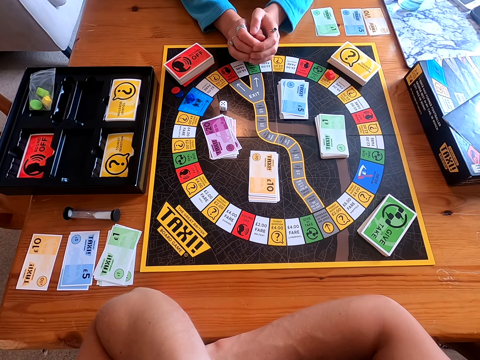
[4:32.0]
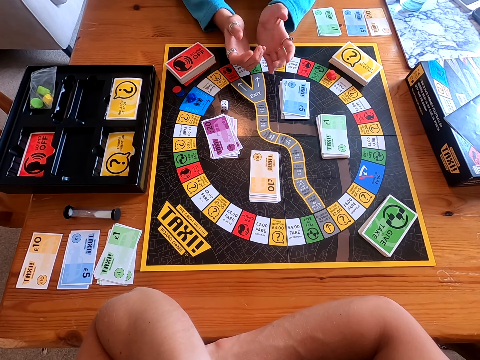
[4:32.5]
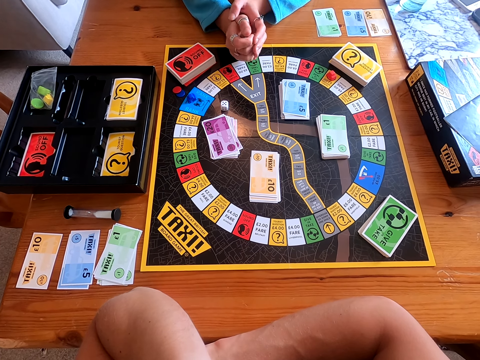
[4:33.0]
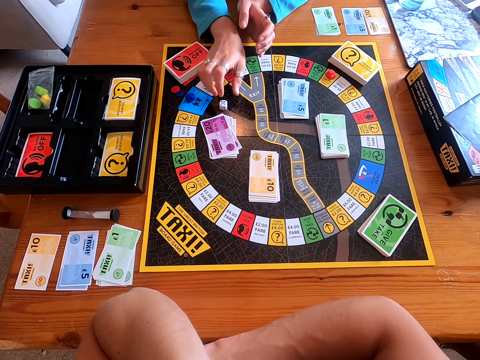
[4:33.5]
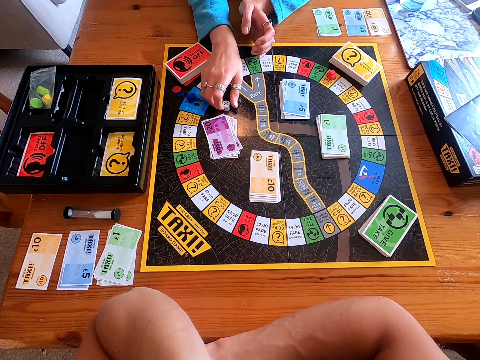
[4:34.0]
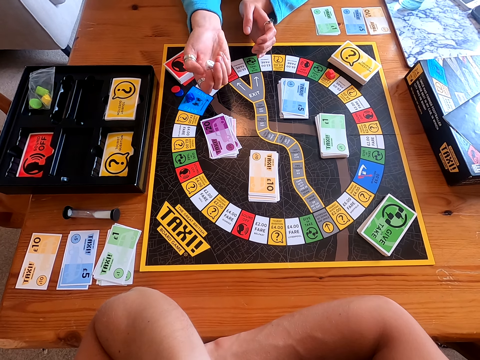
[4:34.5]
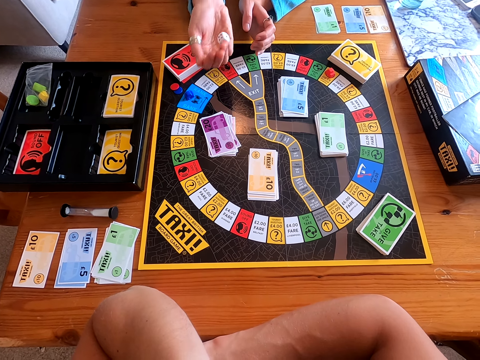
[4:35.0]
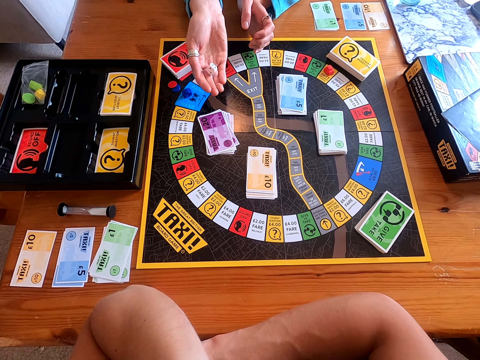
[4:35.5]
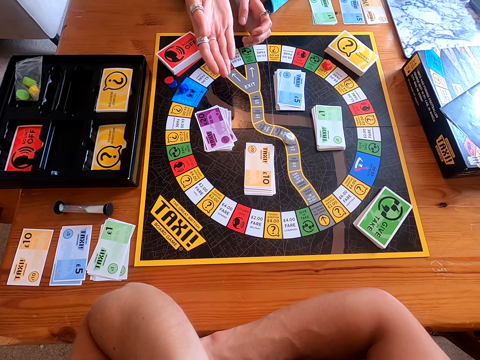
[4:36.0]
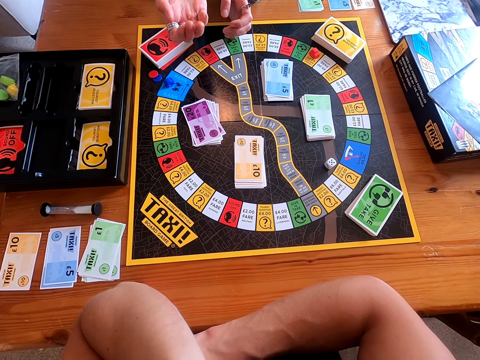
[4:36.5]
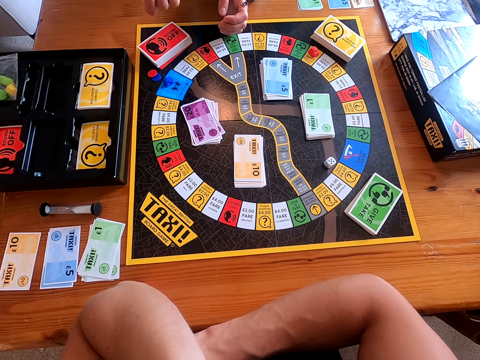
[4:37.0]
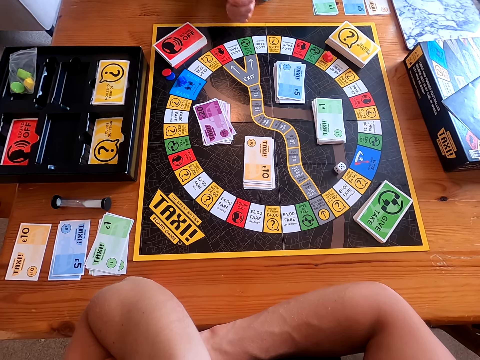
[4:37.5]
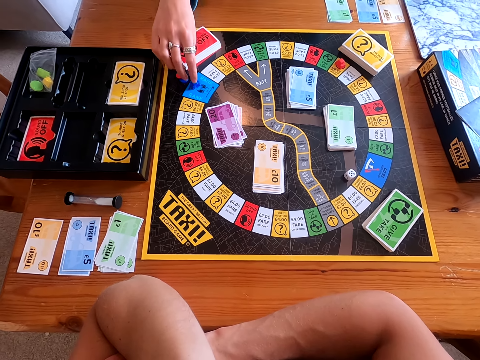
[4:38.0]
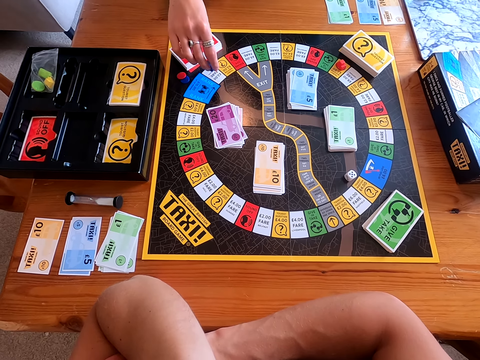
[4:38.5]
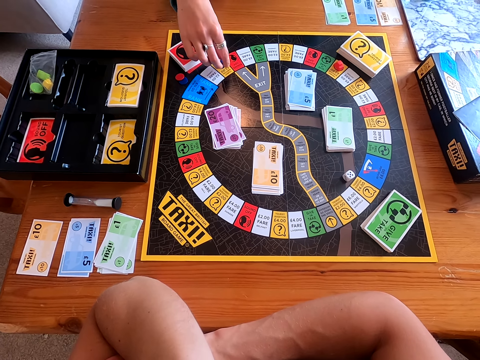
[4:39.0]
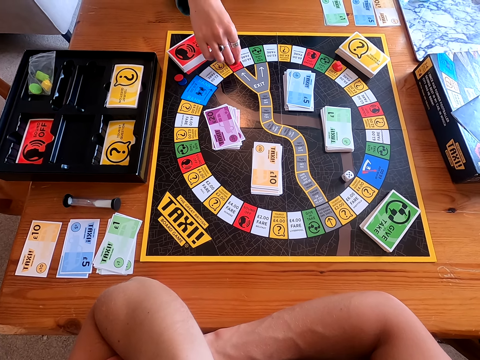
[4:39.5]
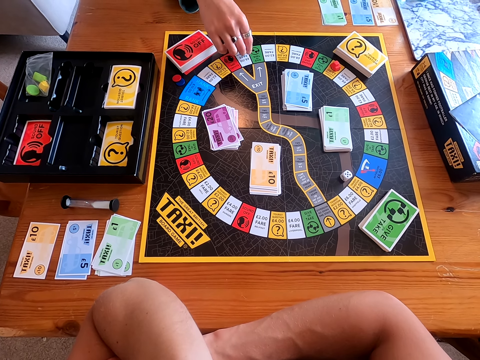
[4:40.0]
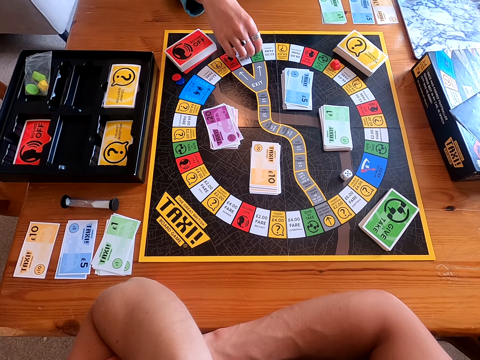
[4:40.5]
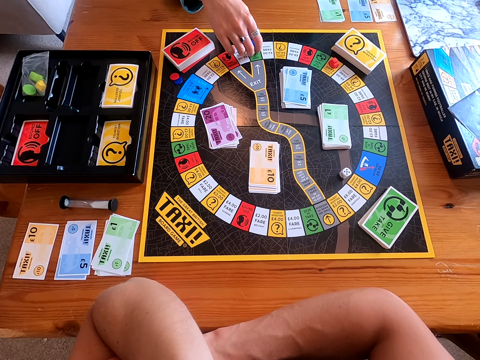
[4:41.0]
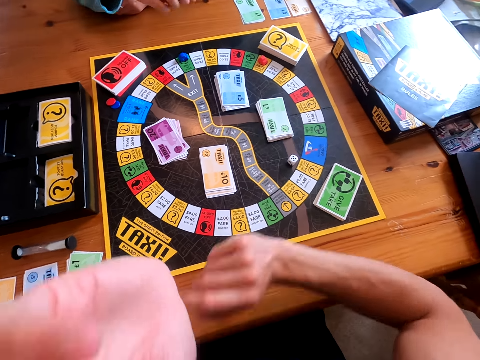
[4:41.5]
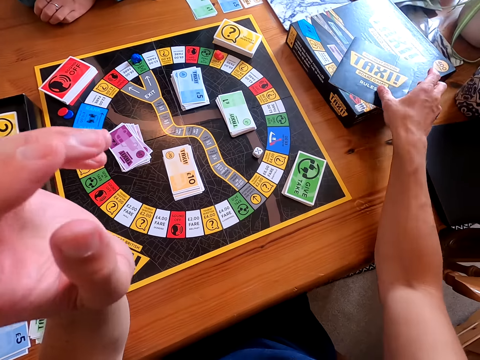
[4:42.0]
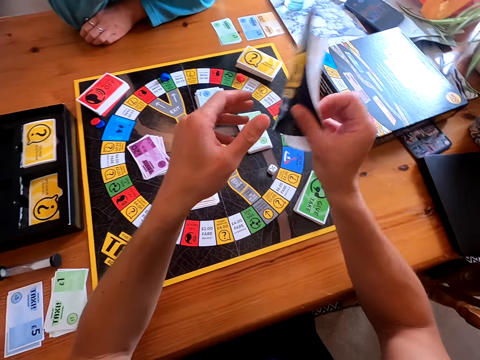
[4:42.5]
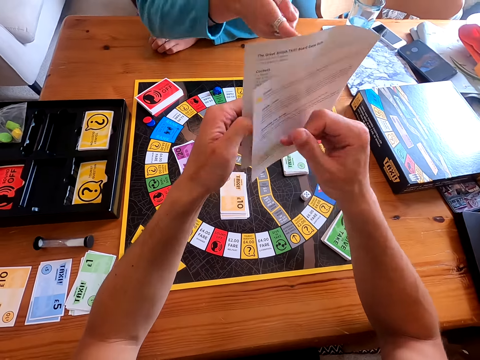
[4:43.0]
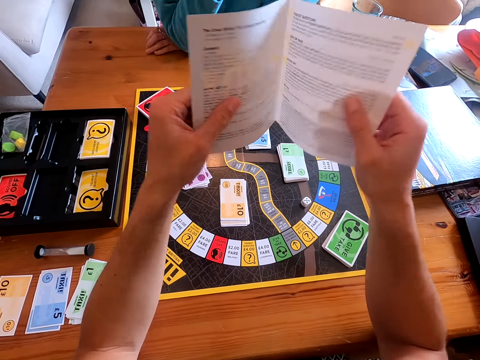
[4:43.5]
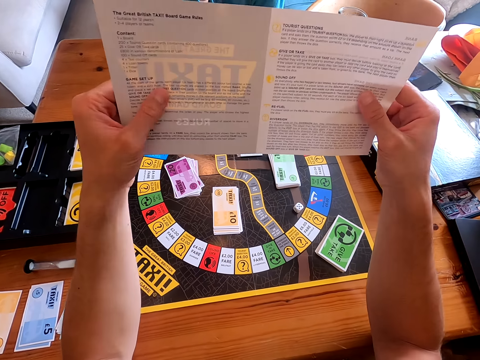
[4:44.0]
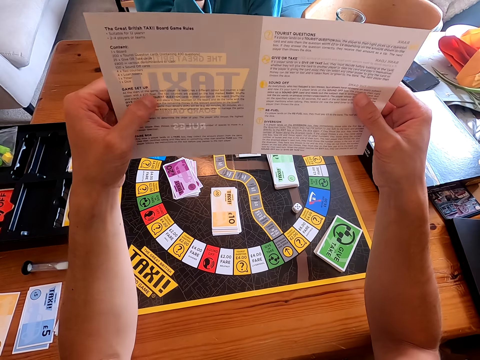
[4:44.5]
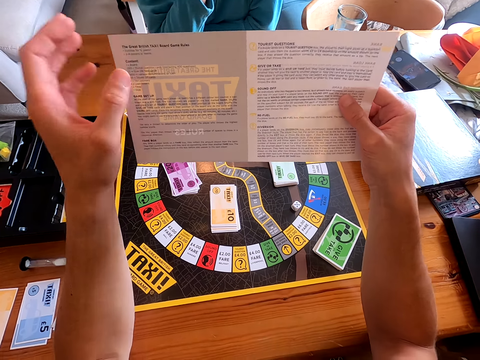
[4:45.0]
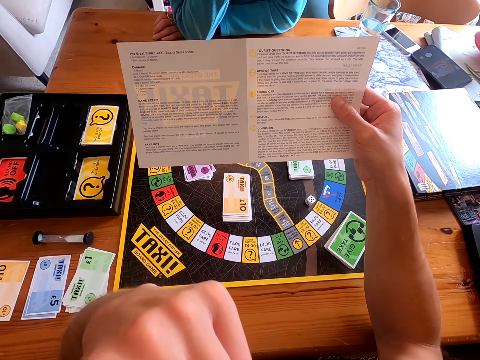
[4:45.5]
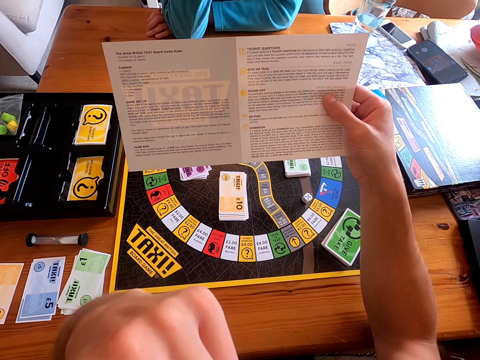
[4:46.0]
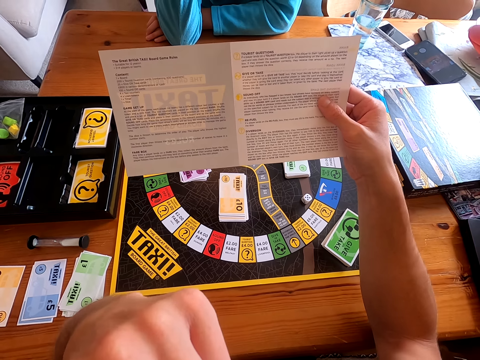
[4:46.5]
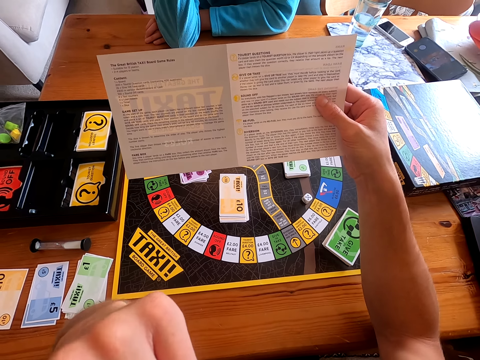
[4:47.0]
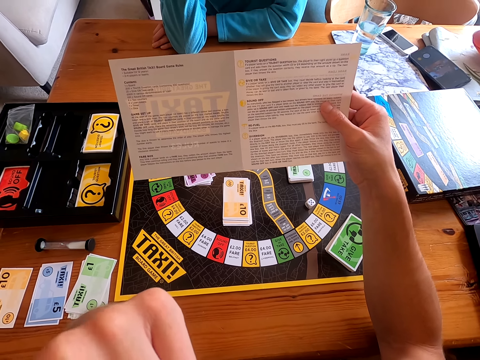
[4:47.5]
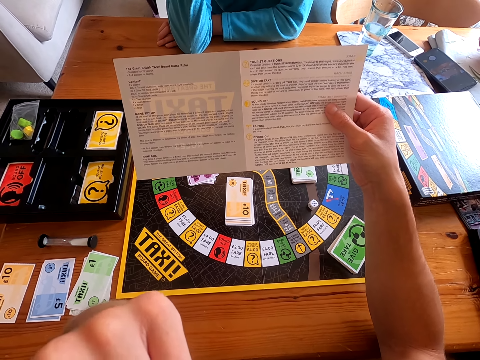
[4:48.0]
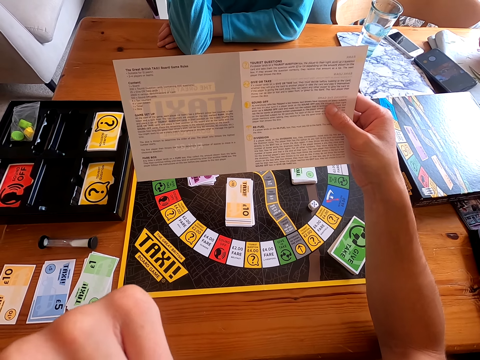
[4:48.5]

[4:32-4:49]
The camera wearer speaks. A woman speaks. The woman picks a dice from the board. The woman shakes the dice in her hand. The woman throws the dice on the board. The woman moves the piece on the board. The camera wearer talks to the woman. They pick up the guide to the taxi board game or board game rules book. They open the board game rules guidelines. They read the taxi guide.

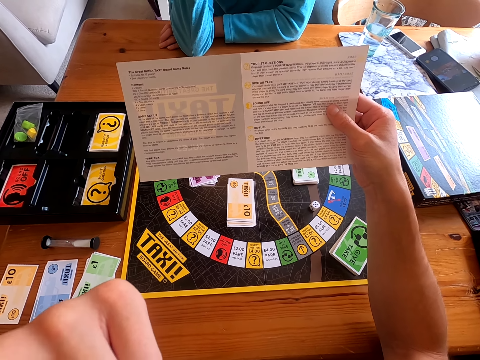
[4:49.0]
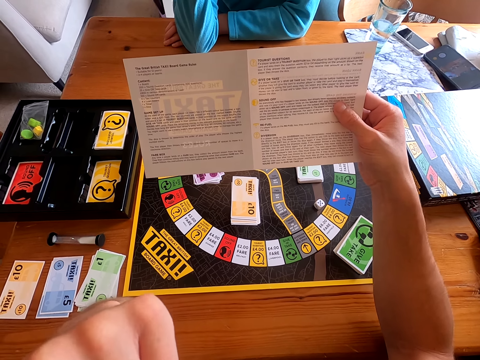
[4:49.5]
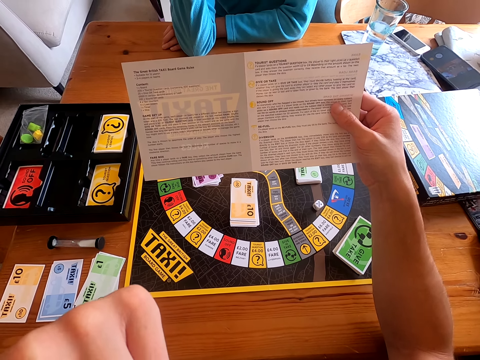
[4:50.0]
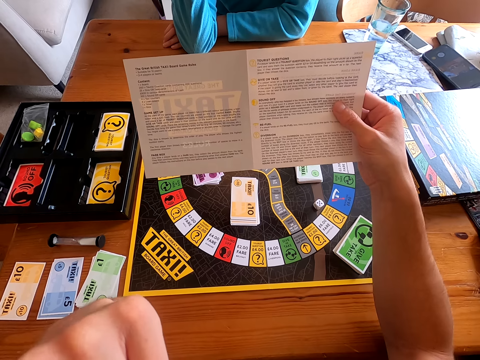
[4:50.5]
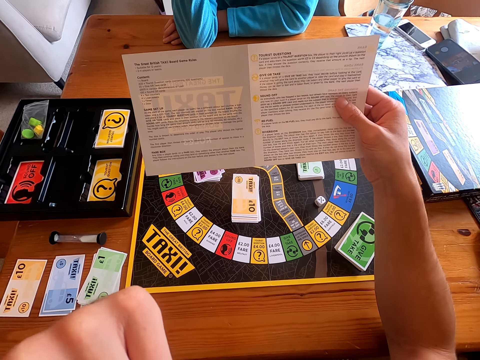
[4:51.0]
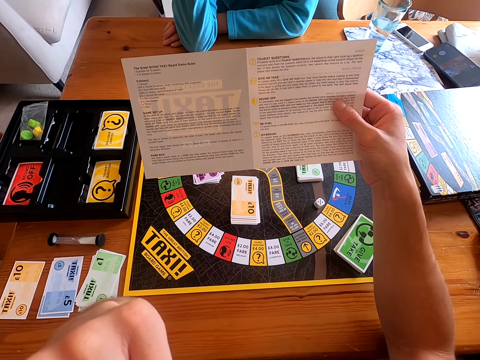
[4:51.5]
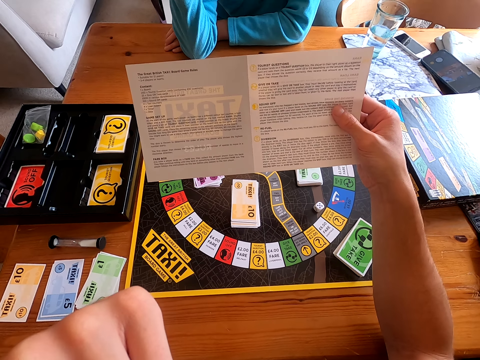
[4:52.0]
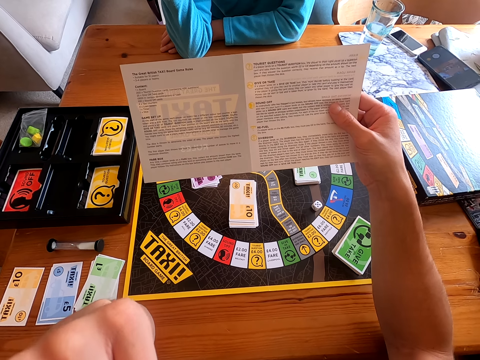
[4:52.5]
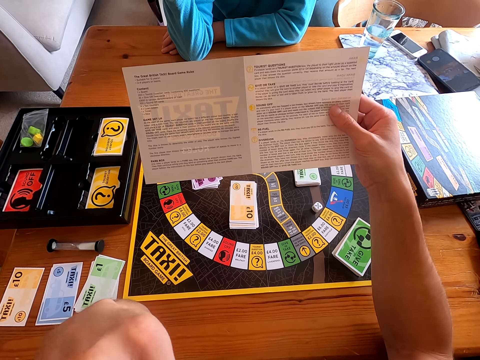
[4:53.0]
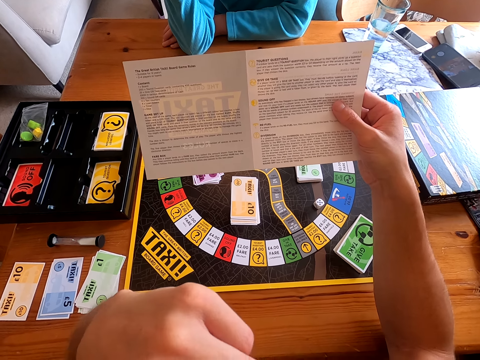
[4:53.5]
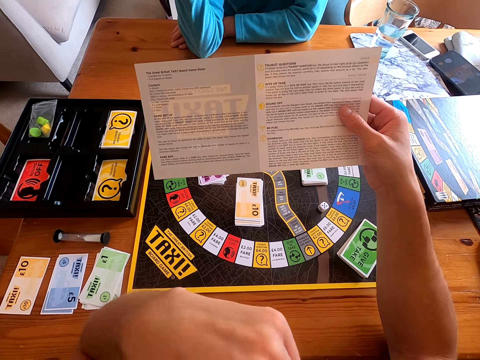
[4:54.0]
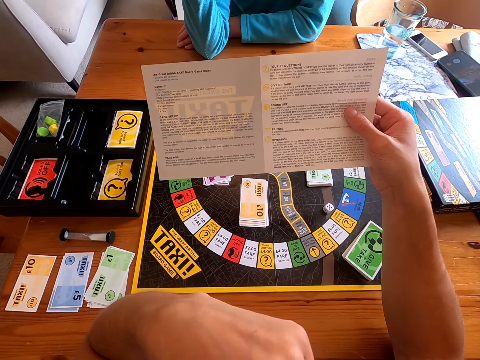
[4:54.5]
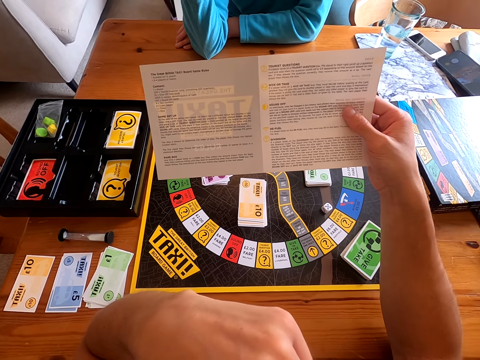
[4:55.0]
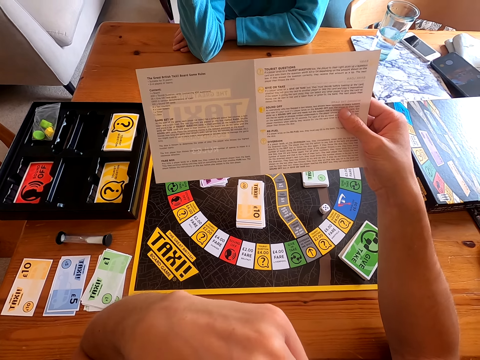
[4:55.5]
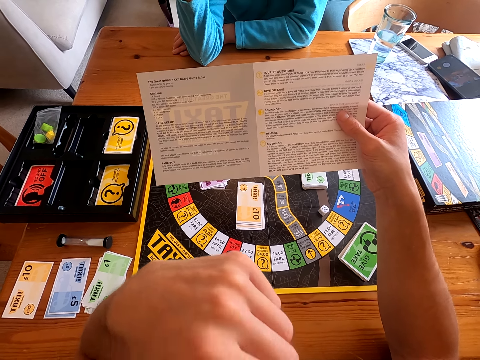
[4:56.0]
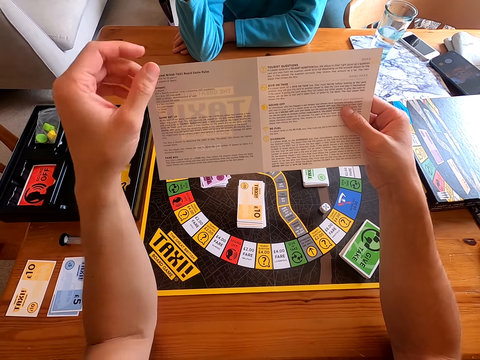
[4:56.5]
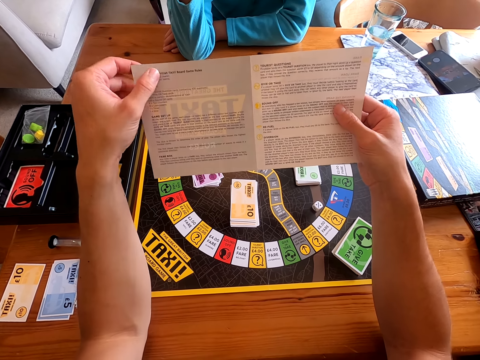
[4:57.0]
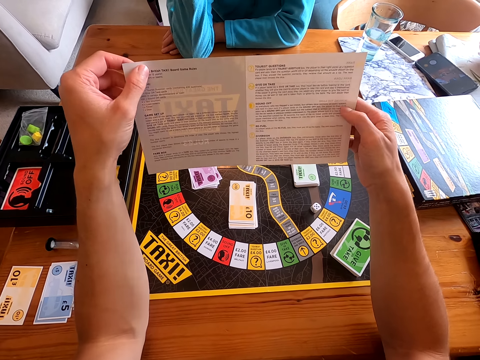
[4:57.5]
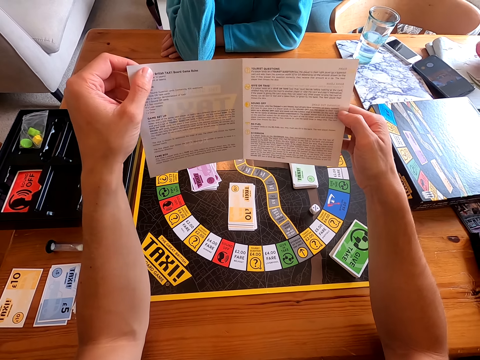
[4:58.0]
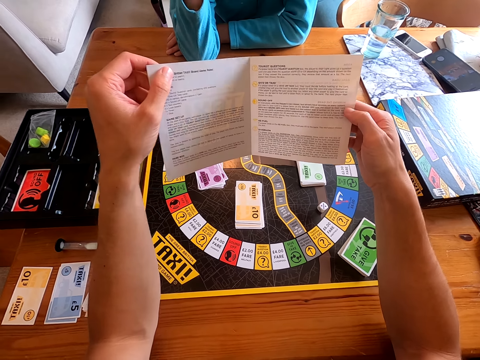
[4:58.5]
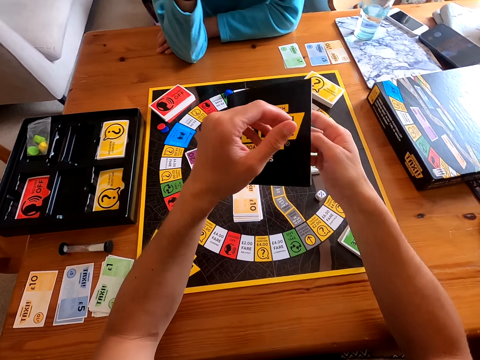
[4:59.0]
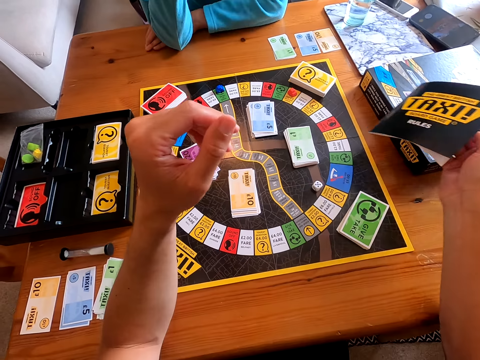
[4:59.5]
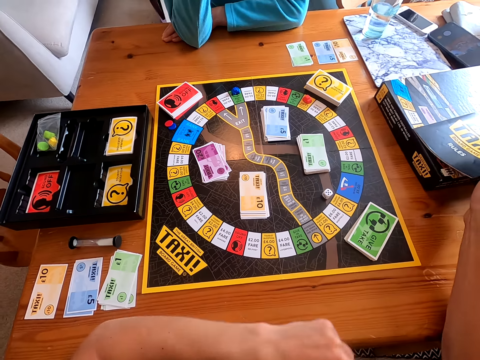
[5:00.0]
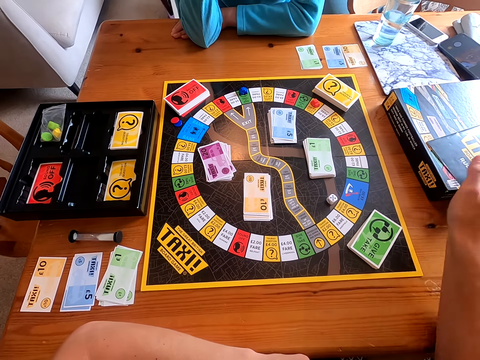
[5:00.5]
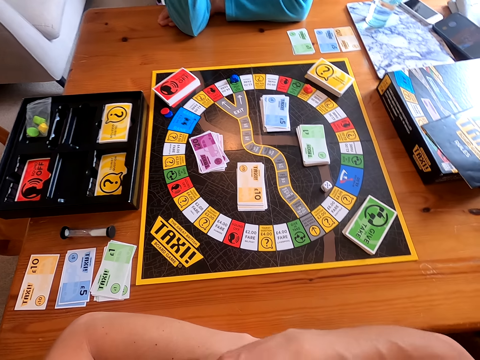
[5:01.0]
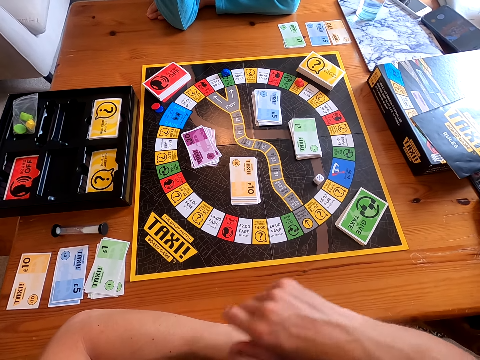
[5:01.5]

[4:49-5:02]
The camera wearer closes the board game rules book. They place the taxi guide on the box. They point at the casino board.
